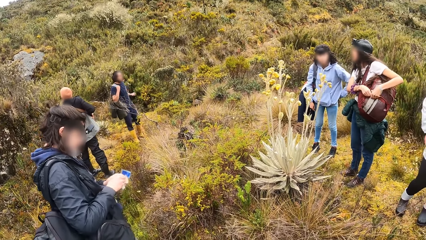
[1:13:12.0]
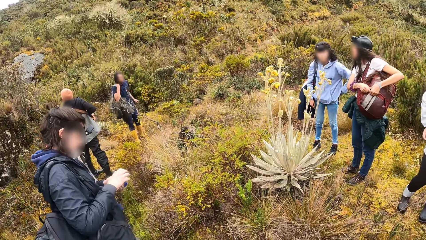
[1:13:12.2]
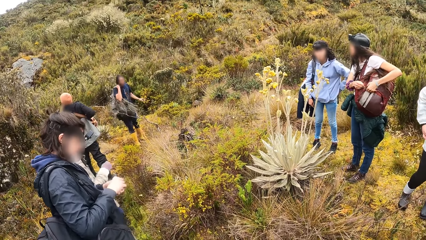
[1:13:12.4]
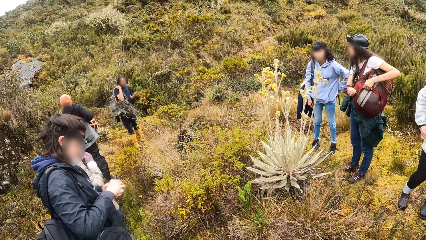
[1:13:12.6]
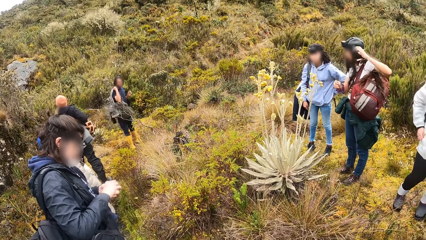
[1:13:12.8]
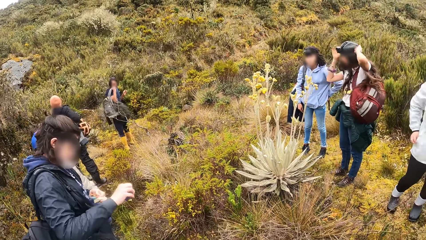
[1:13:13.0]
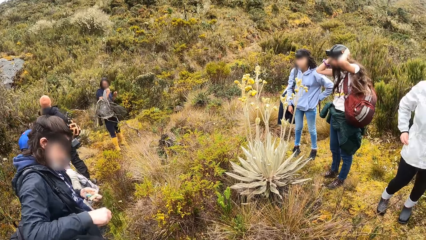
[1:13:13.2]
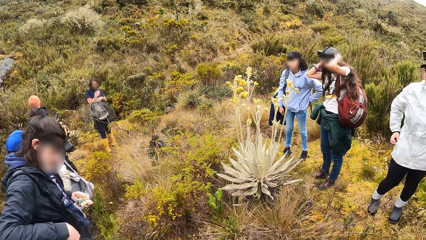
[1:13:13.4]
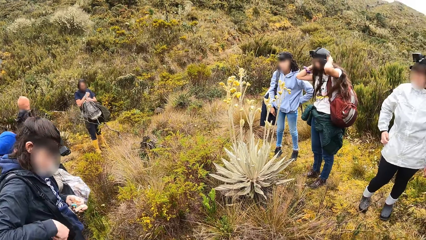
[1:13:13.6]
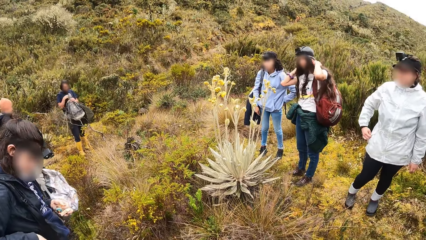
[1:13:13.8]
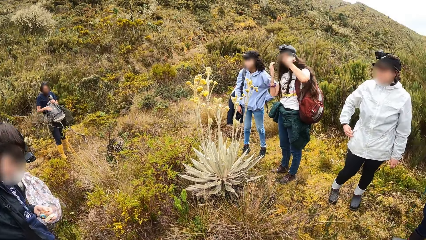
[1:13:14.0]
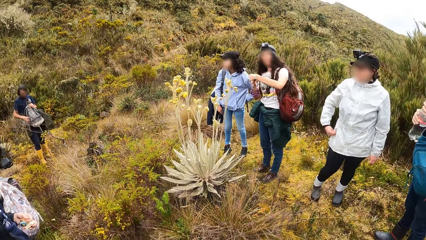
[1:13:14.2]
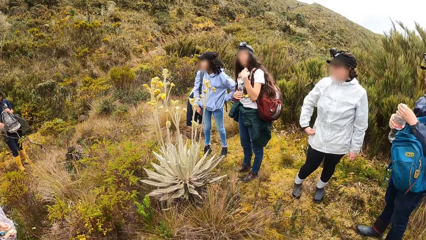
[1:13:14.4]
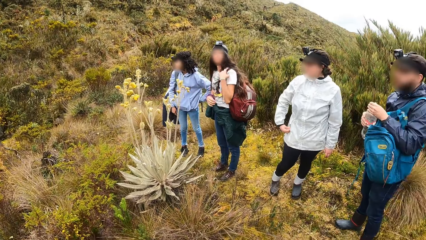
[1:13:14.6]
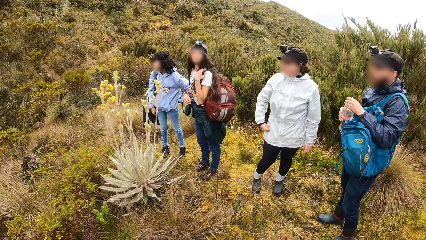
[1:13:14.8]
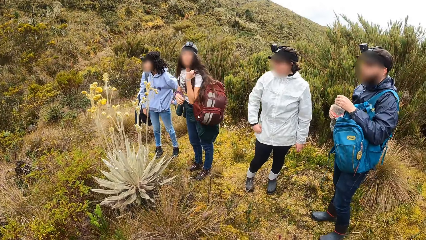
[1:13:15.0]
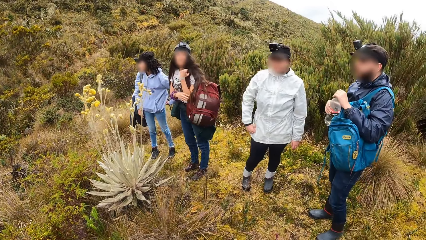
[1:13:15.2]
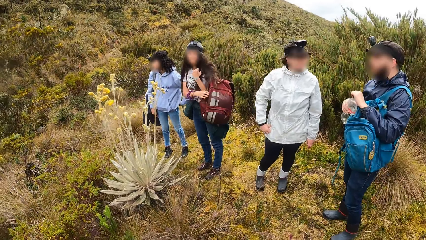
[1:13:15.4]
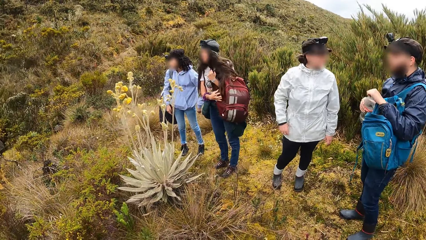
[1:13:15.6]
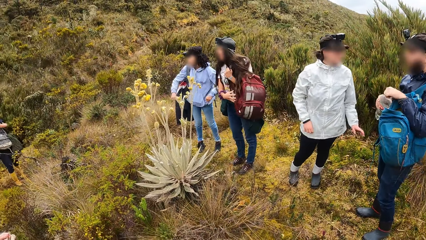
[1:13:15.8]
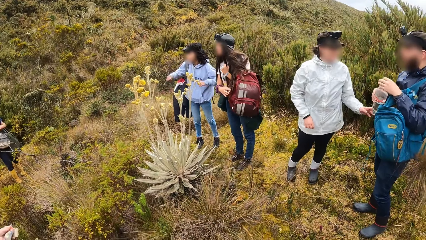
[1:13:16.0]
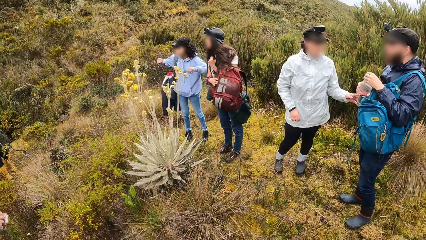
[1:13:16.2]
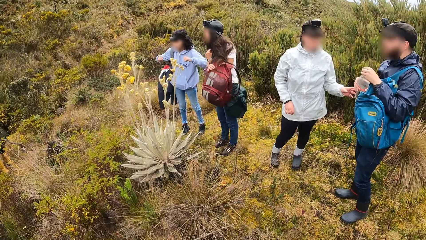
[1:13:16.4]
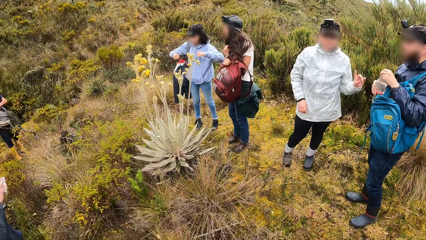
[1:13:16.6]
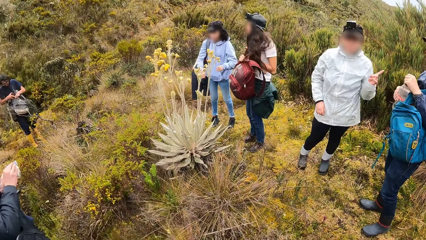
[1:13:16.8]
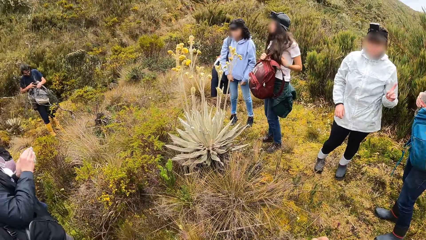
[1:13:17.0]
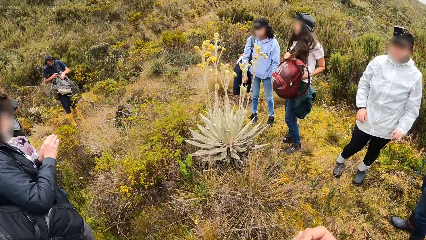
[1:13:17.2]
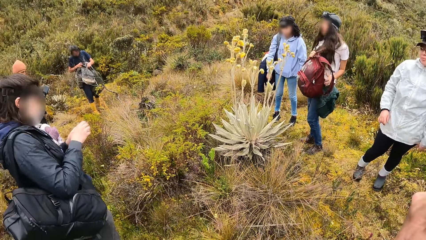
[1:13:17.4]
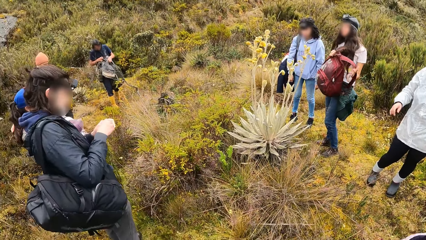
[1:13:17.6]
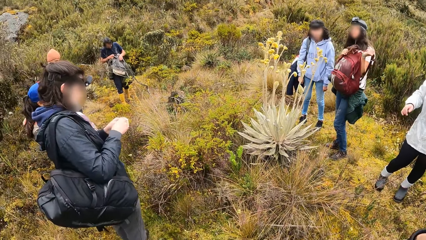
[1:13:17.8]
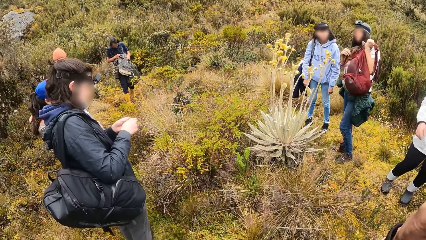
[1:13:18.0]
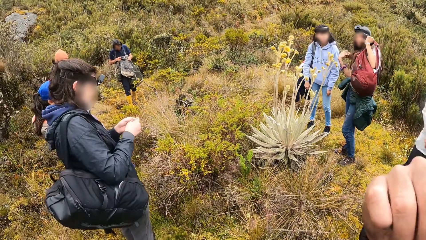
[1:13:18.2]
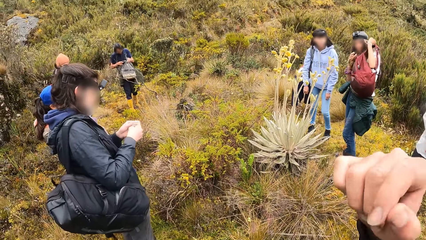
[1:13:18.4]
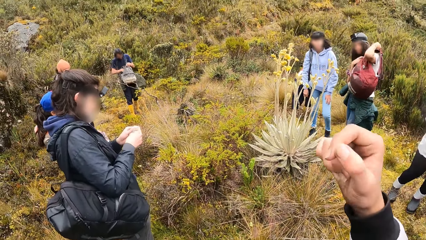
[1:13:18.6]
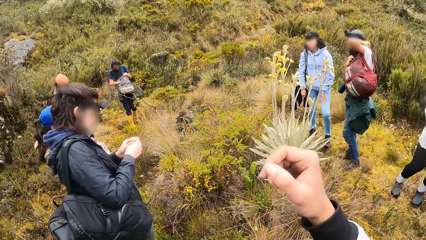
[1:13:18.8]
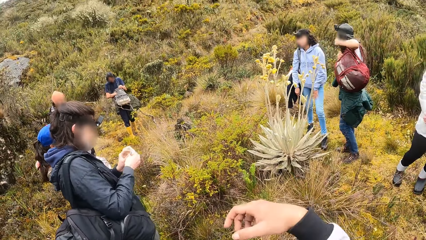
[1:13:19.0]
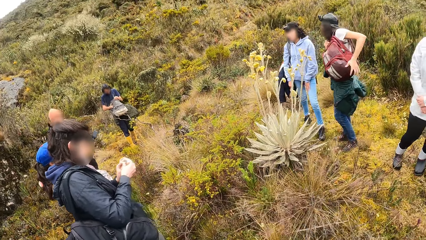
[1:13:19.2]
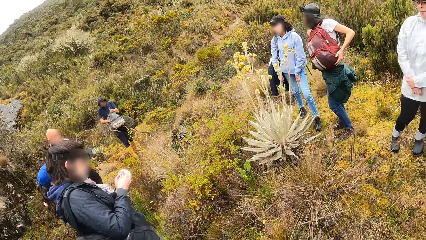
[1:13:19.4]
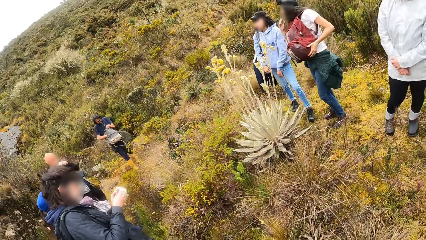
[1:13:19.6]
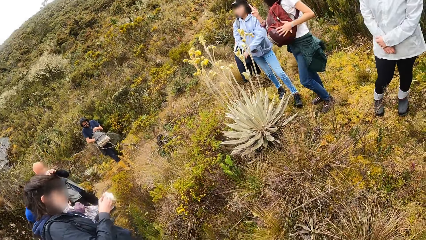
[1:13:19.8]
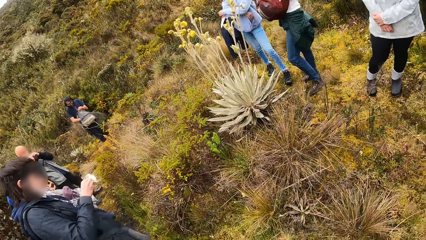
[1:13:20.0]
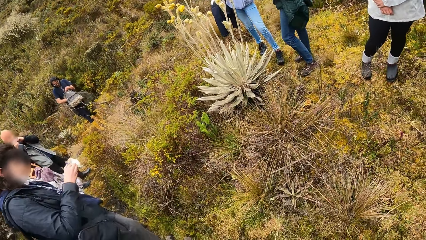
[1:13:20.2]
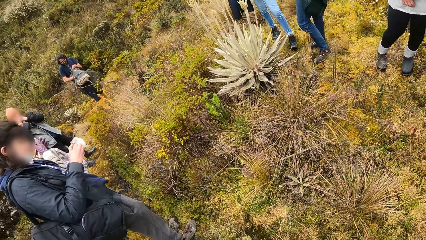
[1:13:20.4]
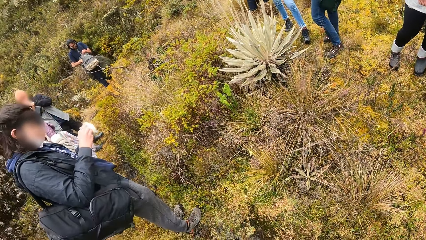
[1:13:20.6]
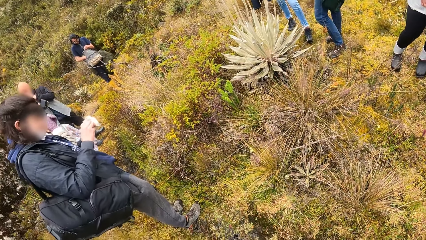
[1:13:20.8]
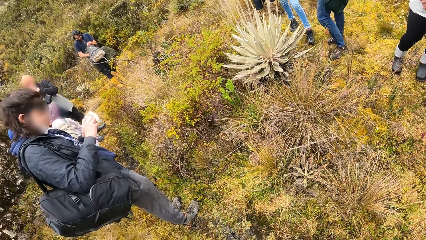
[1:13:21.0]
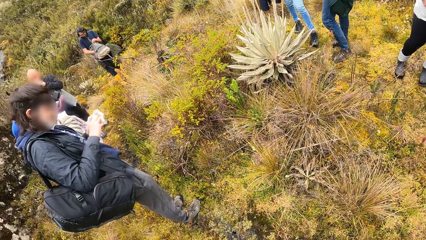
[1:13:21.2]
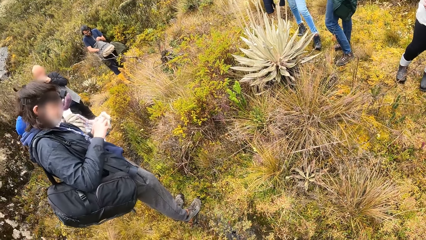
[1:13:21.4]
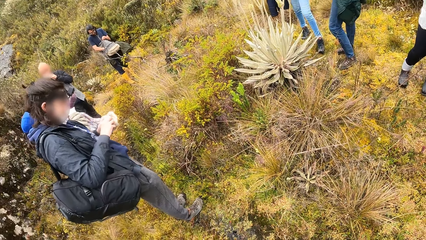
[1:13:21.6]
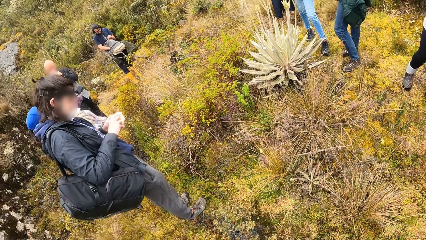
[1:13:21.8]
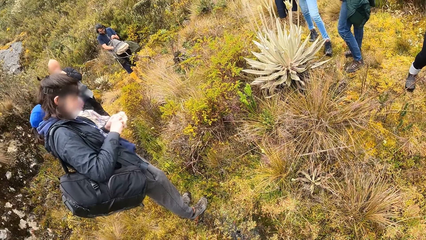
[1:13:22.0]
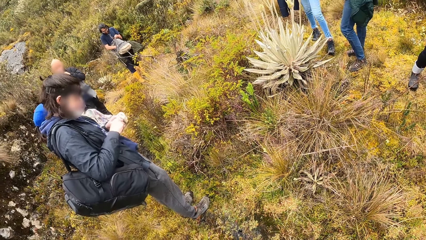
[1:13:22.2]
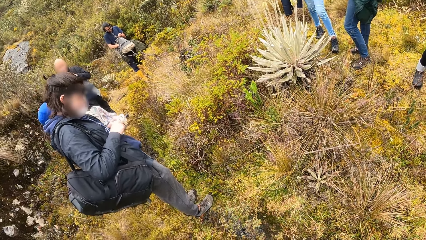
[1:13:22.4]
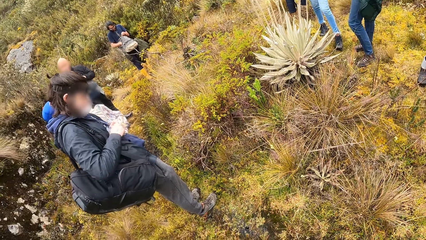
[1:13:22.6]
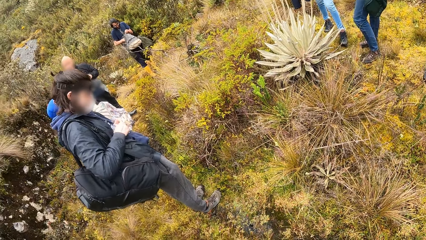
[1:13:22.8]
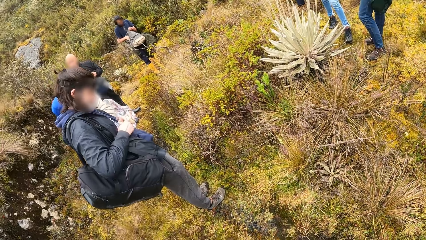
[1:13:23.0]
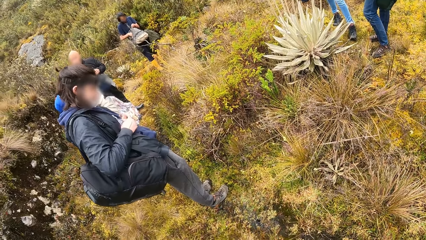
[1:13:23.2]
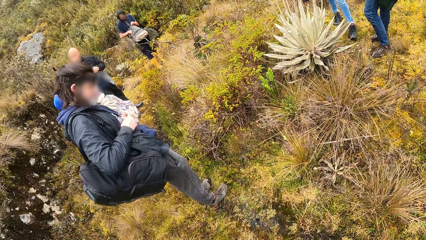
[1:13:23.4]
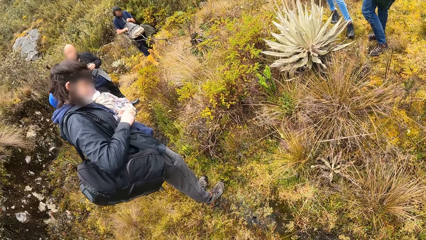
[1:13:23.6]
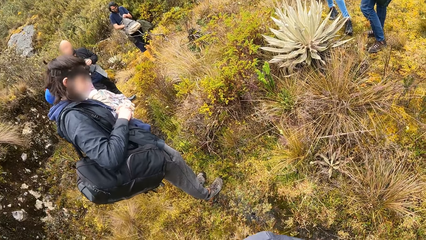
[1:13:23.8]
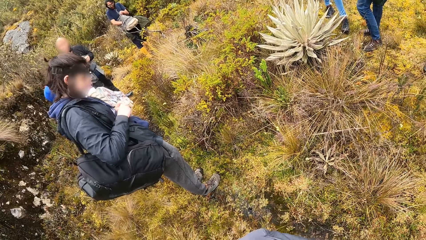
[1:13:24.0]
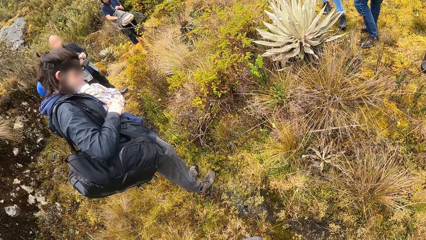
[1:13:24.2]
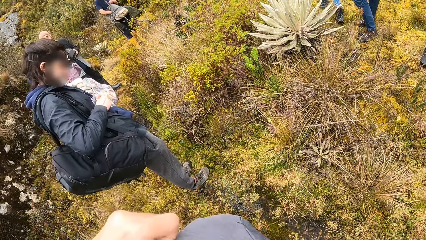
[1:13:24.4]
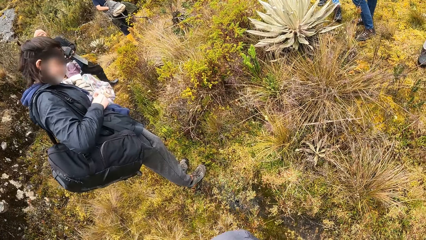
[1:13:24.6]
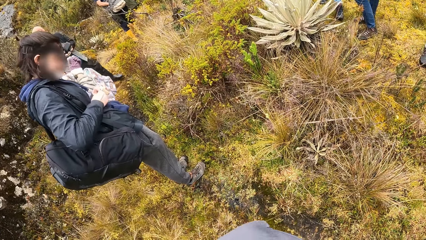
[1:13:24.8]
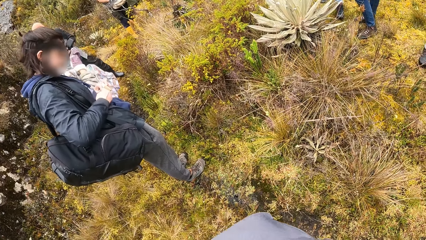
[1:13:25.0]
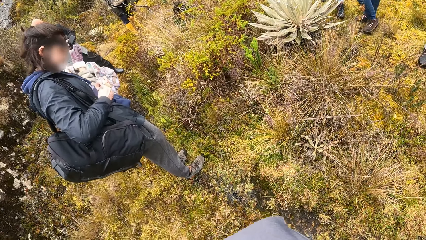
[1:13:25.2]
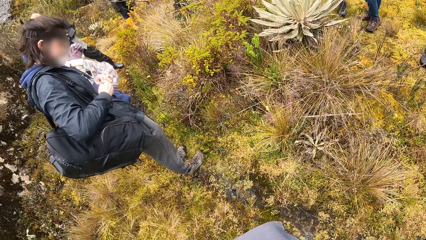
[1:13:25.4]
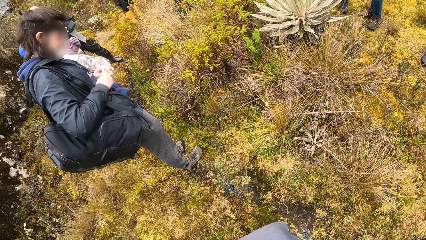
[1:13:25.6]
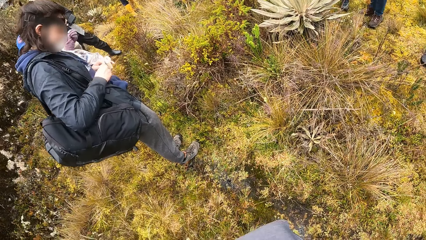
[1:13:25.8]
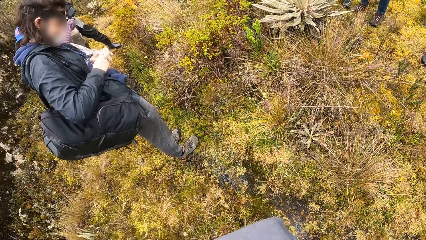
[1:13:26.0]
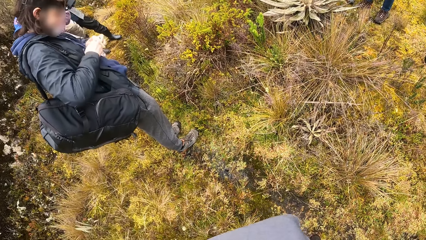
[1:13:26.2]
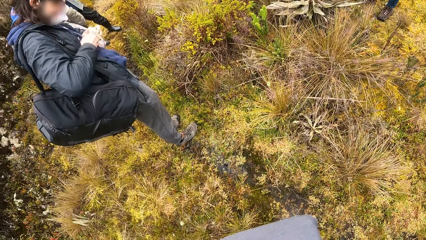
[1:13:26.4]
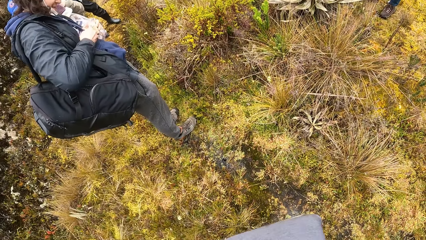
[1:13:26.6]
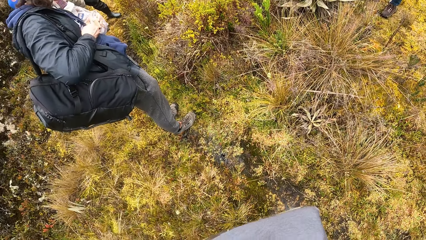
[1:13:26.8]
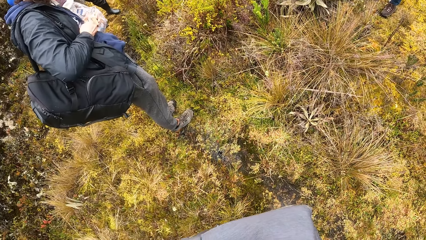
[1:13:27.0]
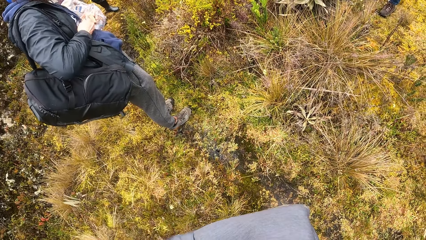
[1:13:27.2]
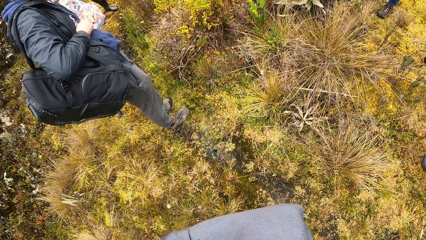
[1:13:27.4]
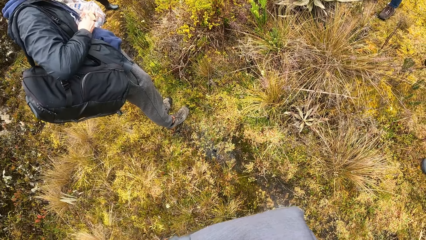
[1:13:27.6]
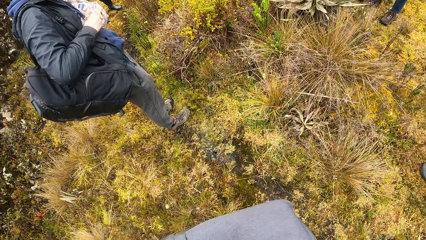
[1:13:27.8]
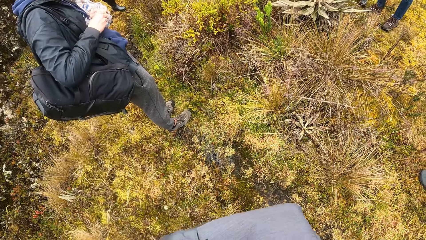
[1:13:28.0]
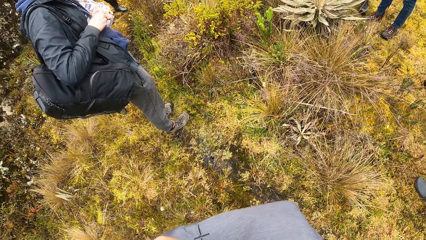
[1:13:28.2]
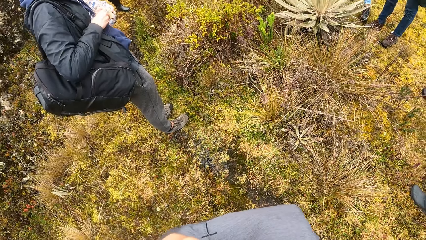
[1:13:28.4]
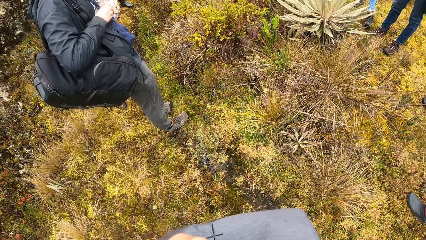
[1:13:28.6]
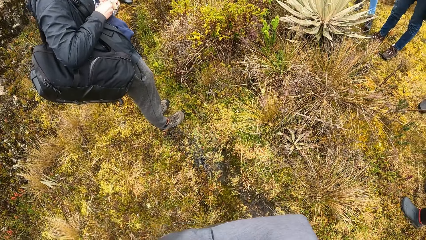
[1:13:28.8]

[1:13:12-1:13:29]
The woman adjusts her hair with both hands. A man takes off his backpack on his shoulder. Another man holds a bottle in his right hand. The other man closes the bottle in his right hand with his left hand. The woman adjusts her backpack with both hands. The camera wearer adjusts his camera with his left hand. He moves the right hand. Another woman holds food with both hands. The camera wearer looks around. He adjusts a backpack with his left hand.
